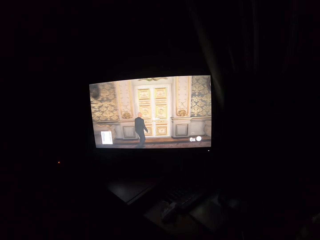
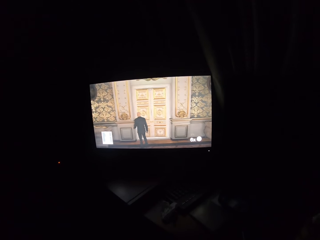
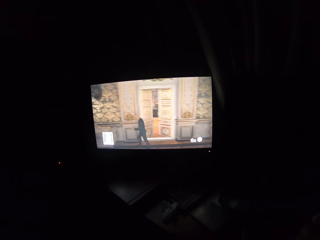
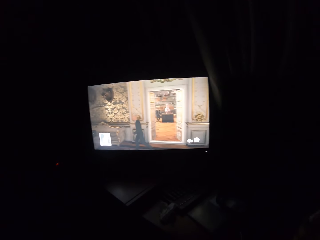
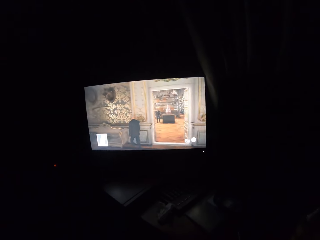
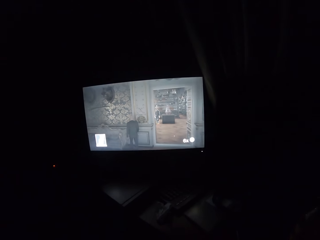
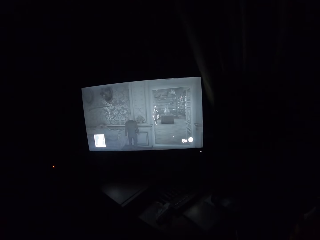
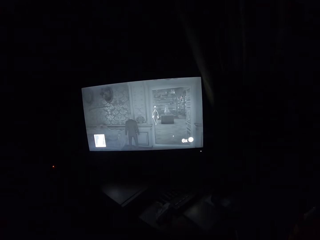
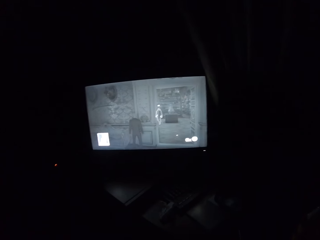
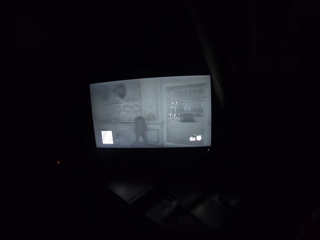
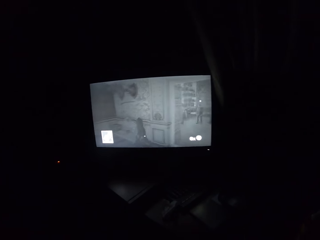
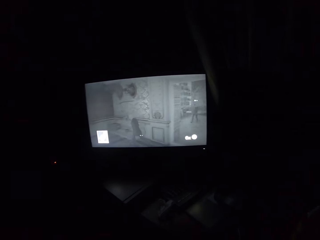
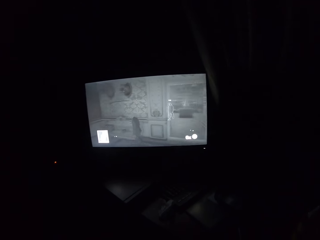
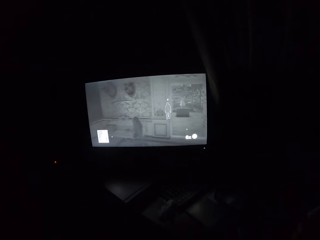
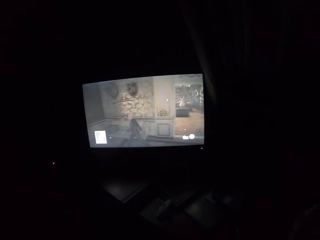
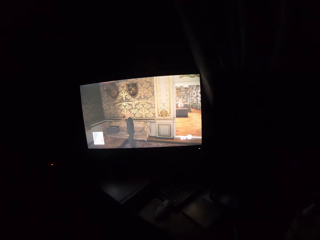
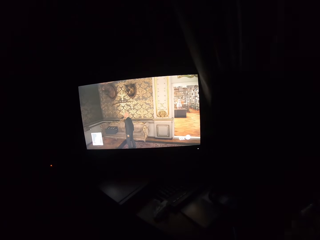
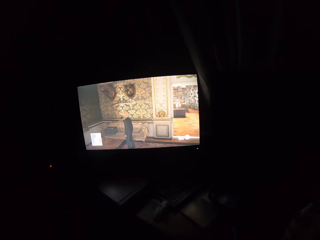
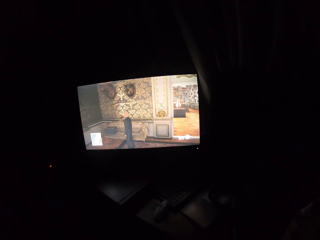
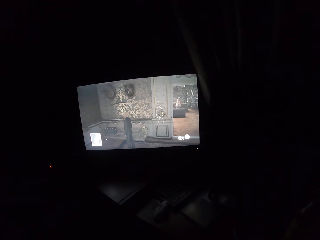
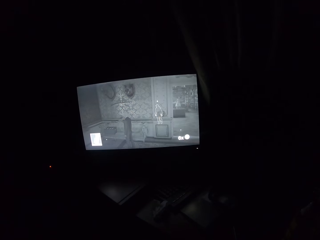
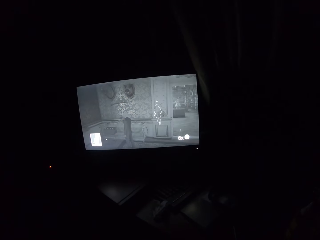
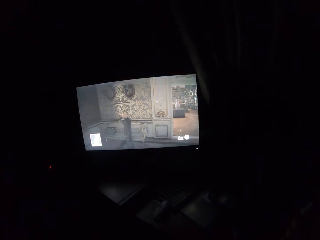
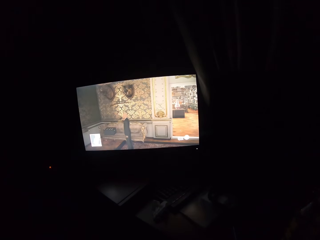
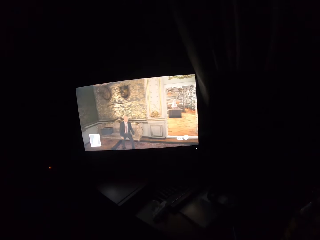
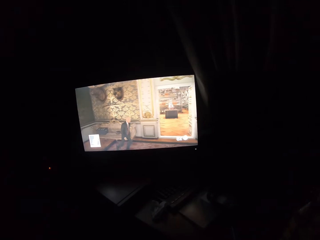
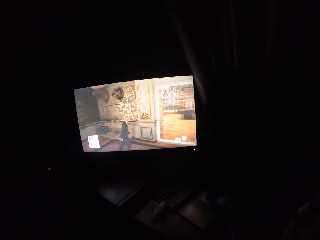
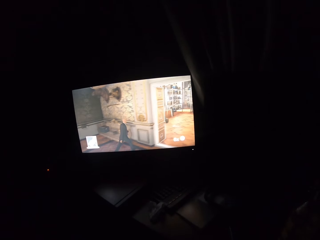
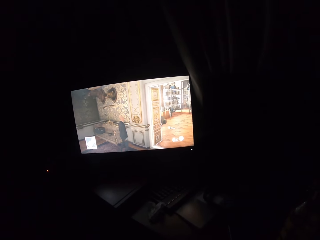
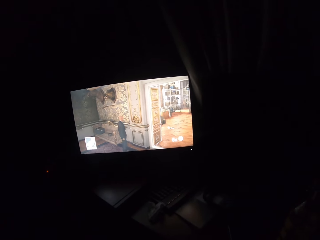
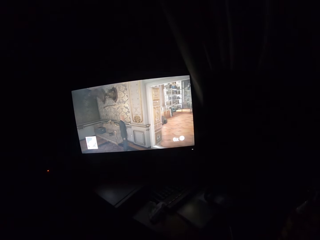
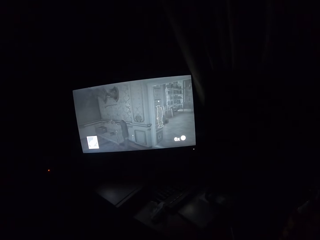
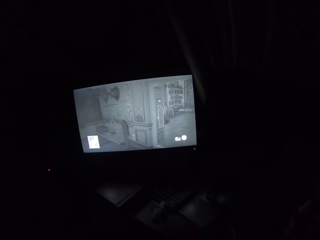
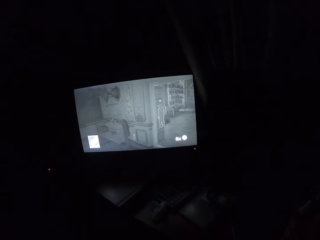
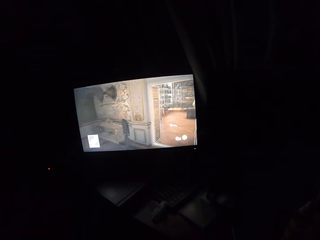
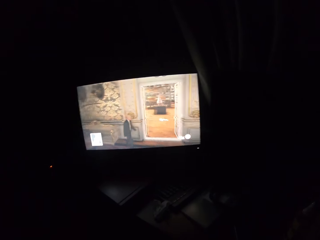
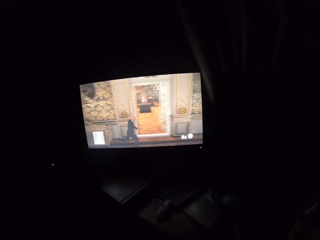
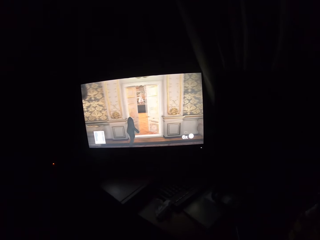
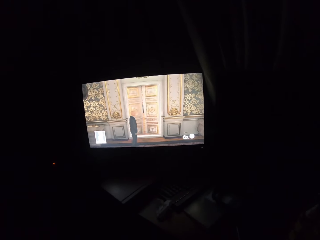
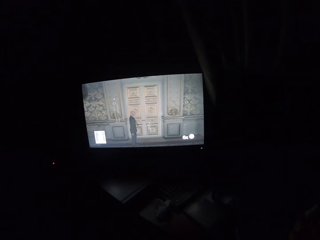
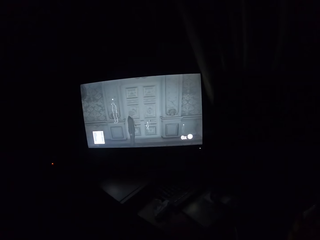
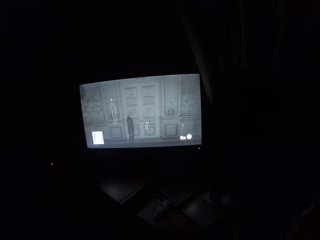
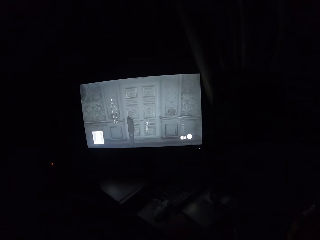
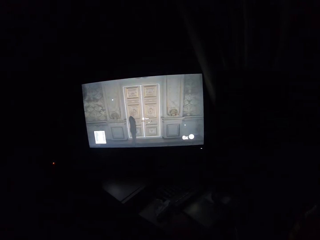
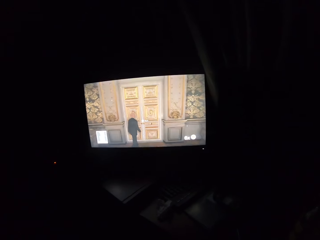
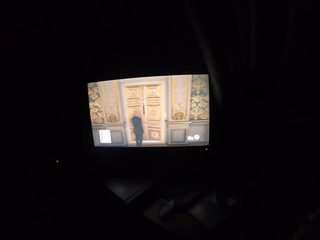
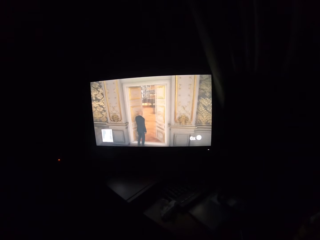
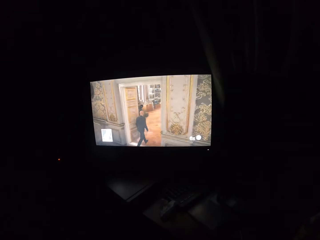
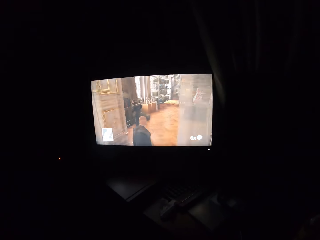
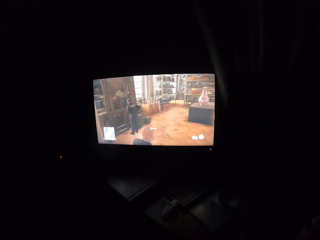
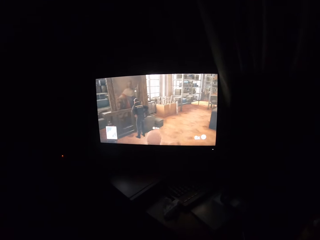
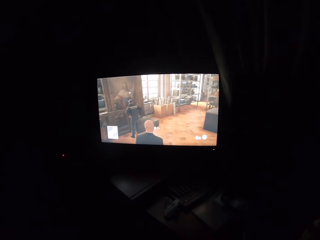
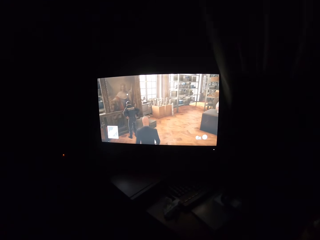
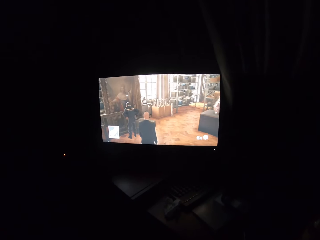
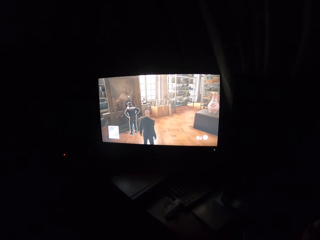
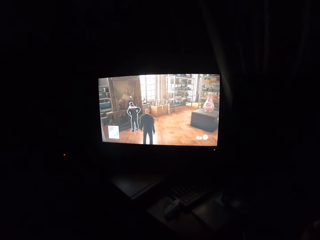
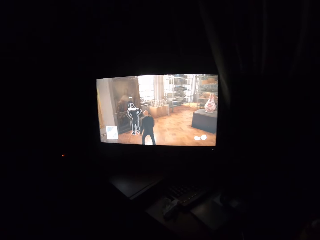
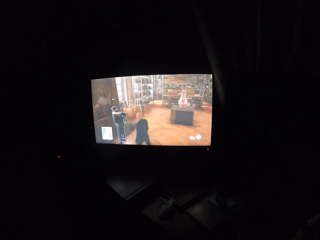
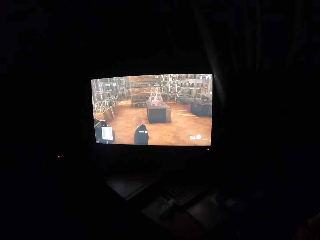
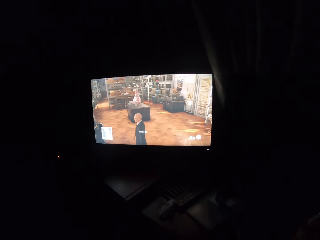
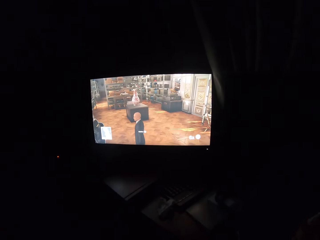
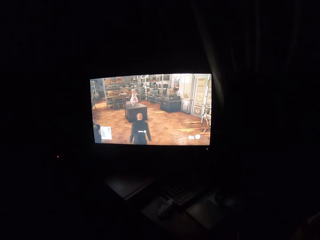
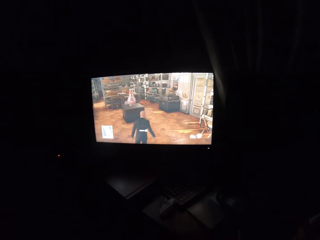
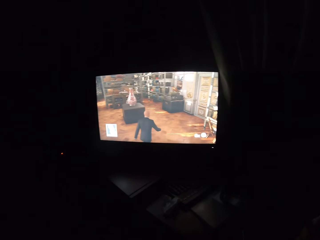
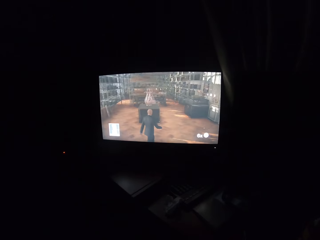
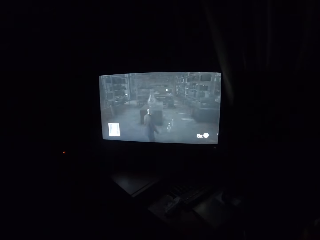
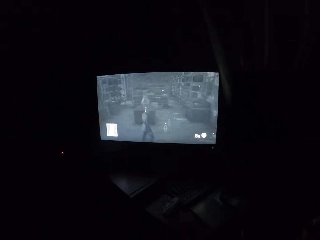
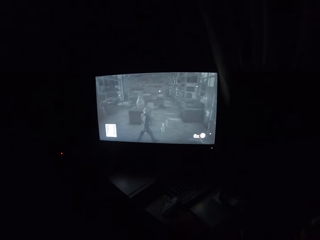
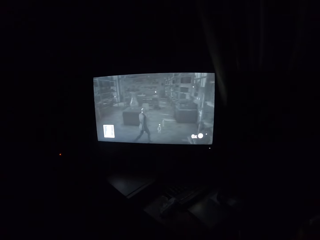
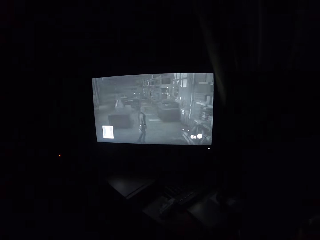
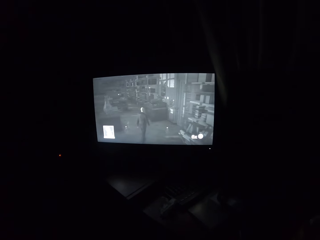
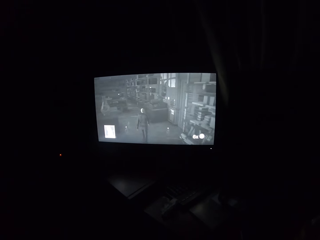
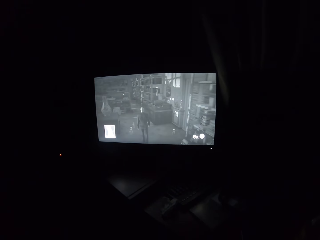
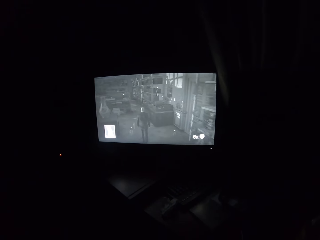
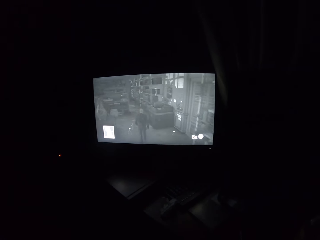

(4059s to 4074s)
The camera wearer turns to the side. They play a video game on the television. They turn to the side. They play a video game on the television.

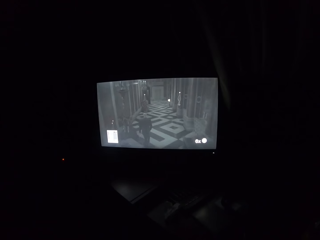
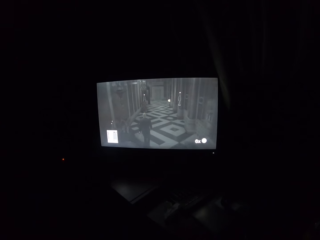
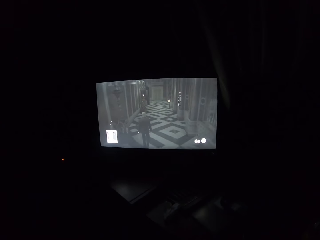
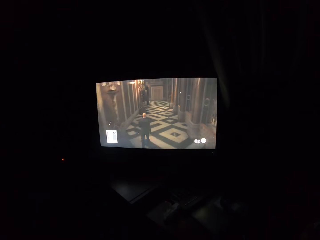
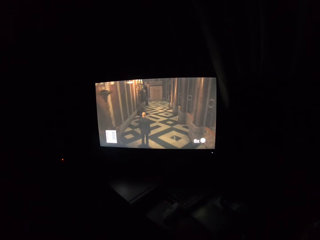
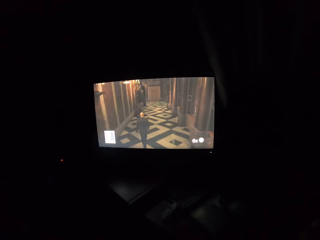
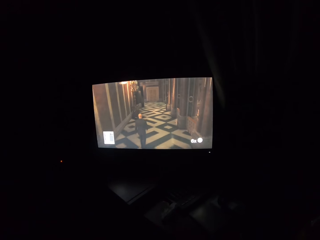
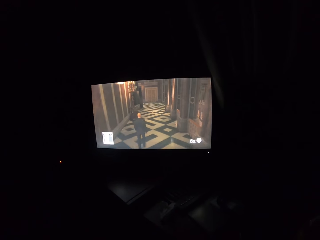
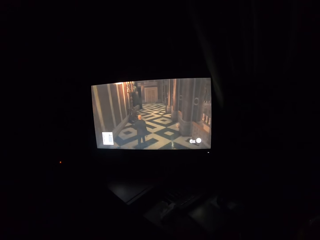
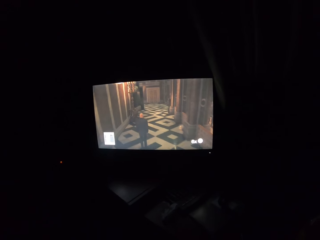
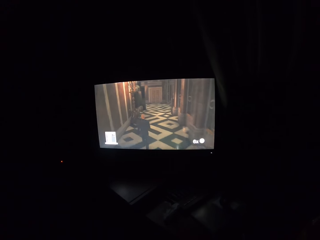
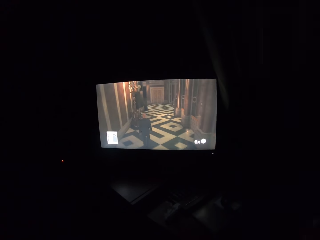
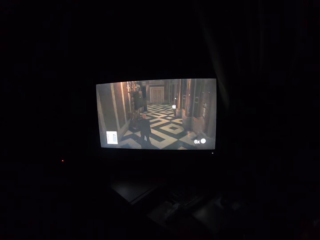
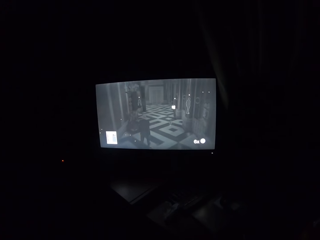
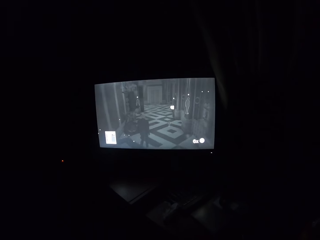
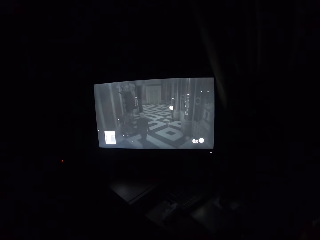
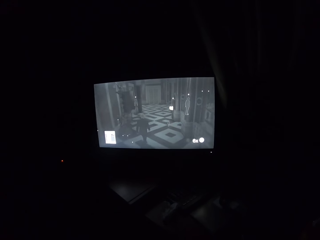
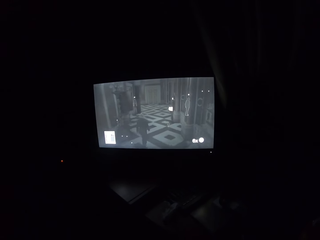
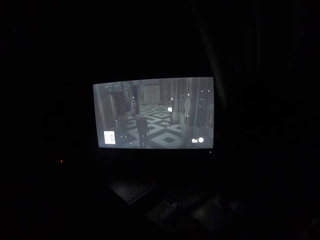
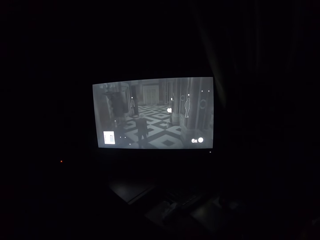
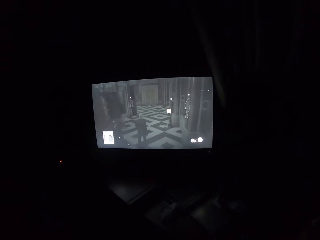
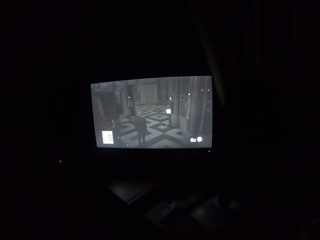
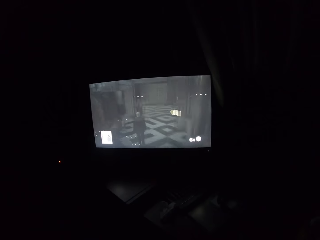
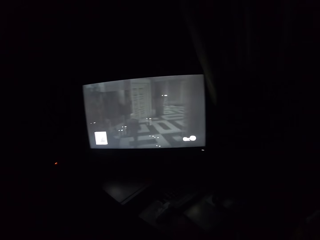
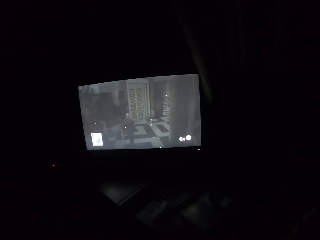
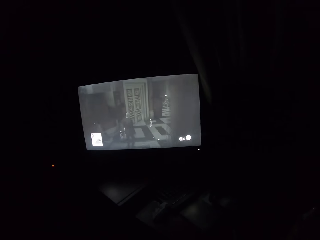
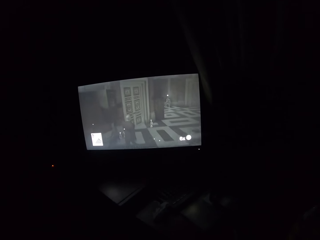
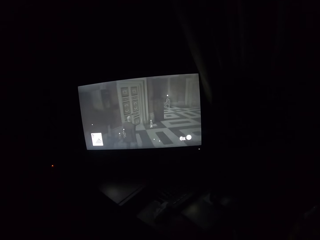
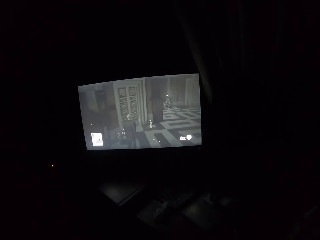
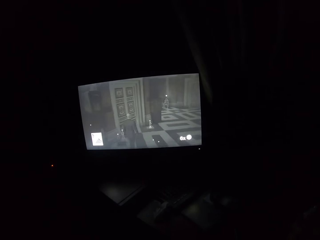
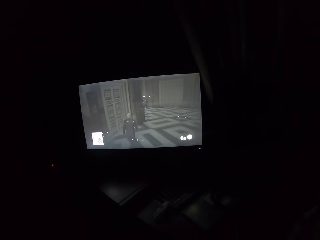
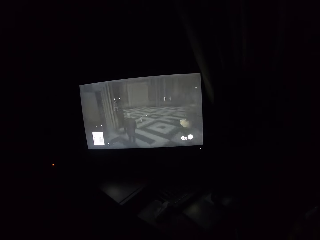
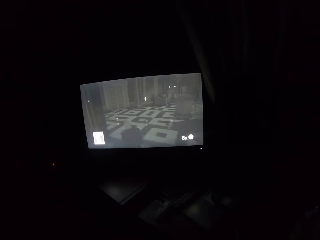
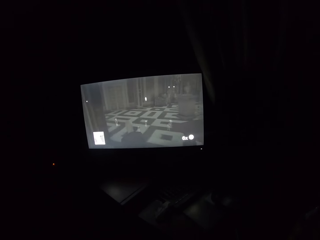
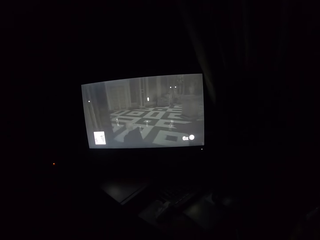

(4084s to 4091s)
The camera wearer turns to the side.
